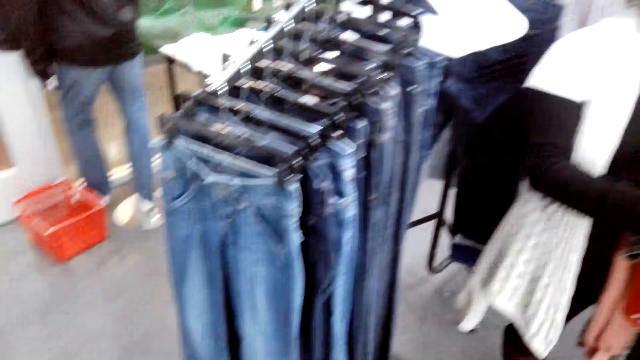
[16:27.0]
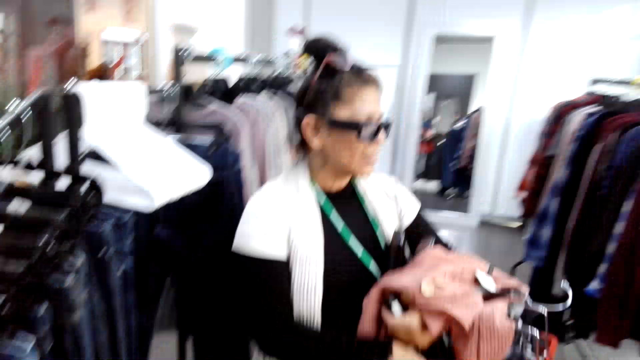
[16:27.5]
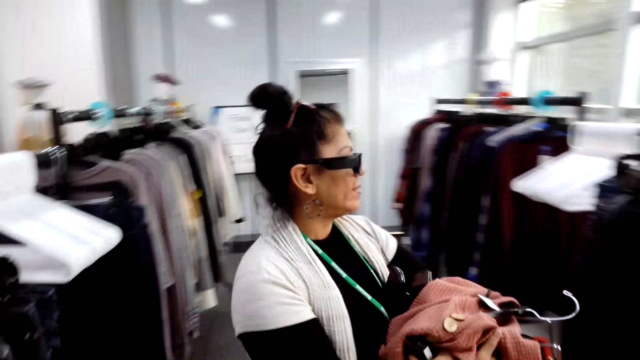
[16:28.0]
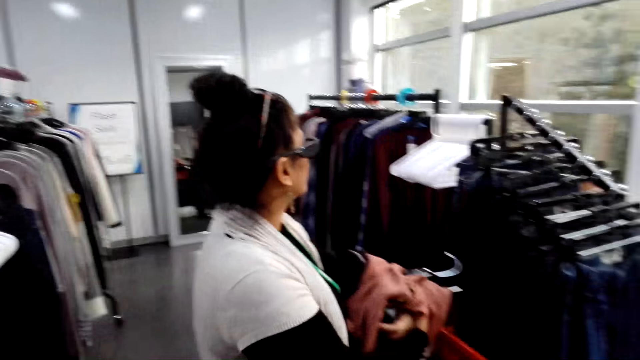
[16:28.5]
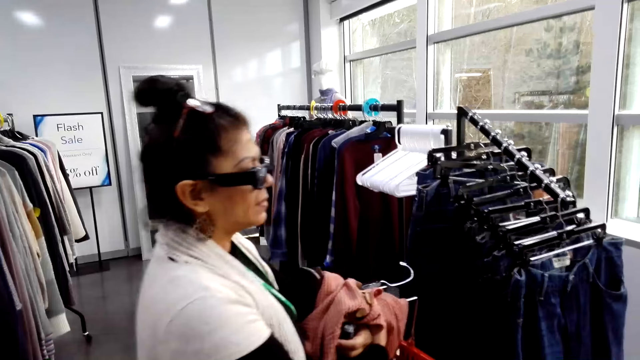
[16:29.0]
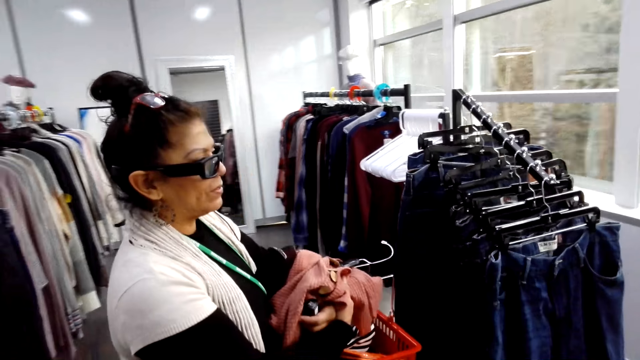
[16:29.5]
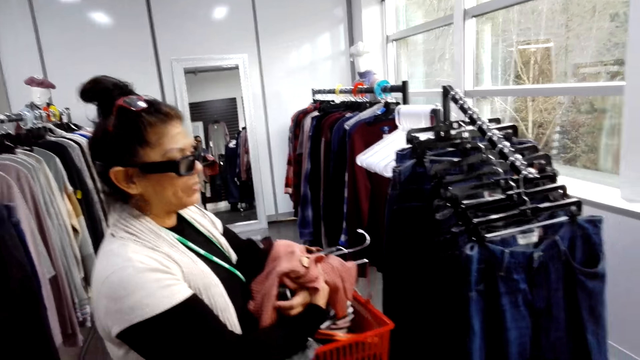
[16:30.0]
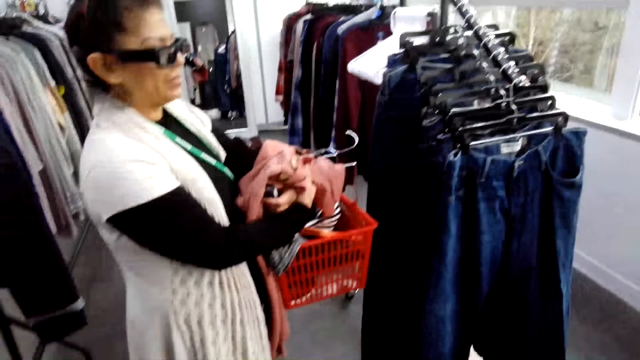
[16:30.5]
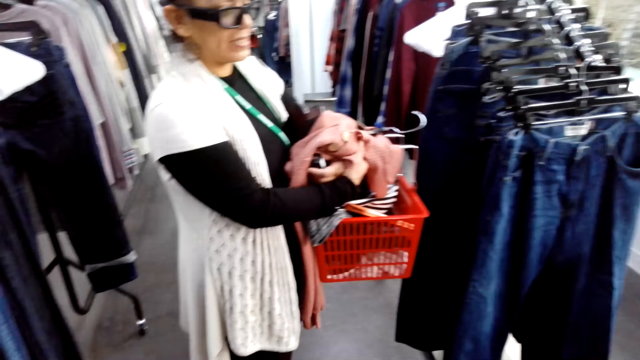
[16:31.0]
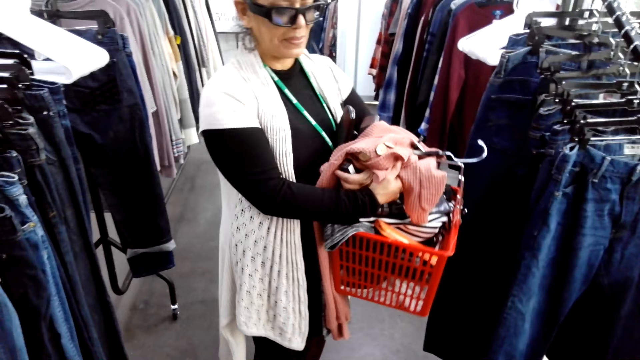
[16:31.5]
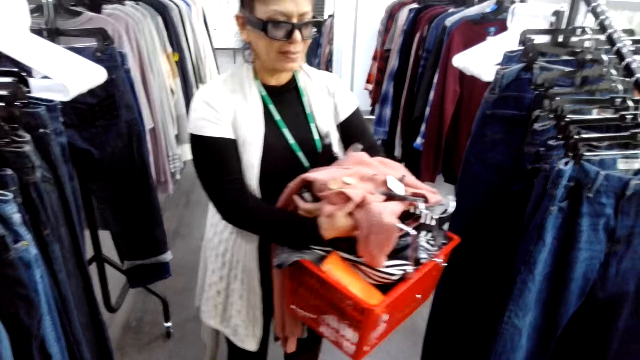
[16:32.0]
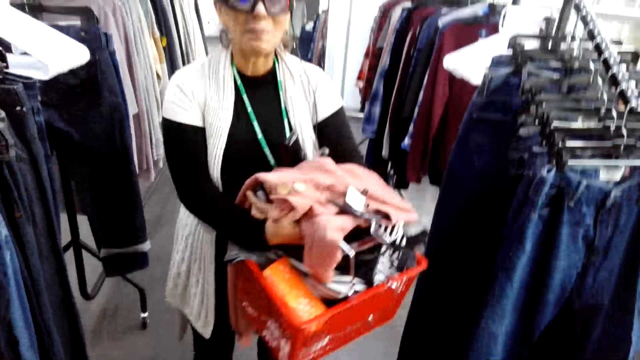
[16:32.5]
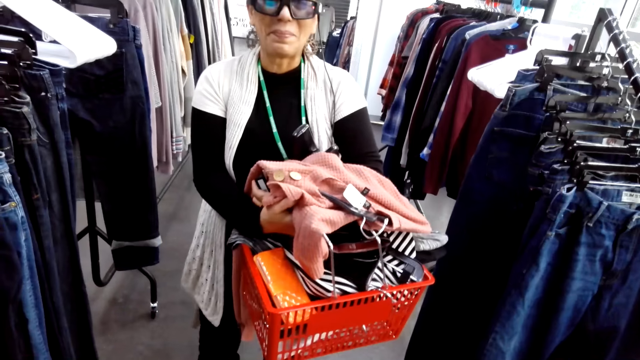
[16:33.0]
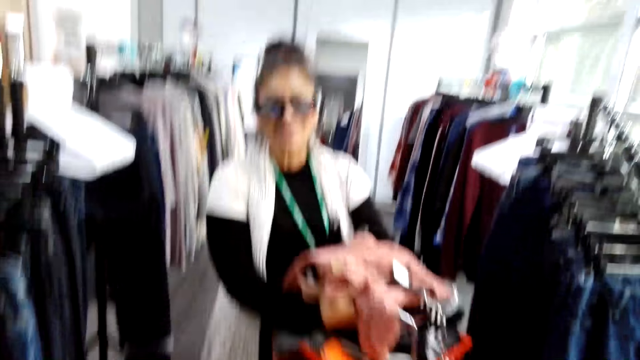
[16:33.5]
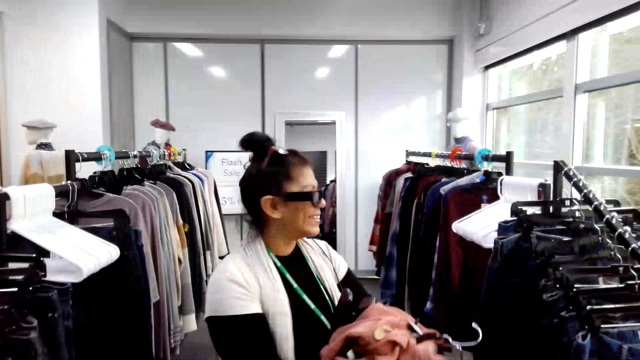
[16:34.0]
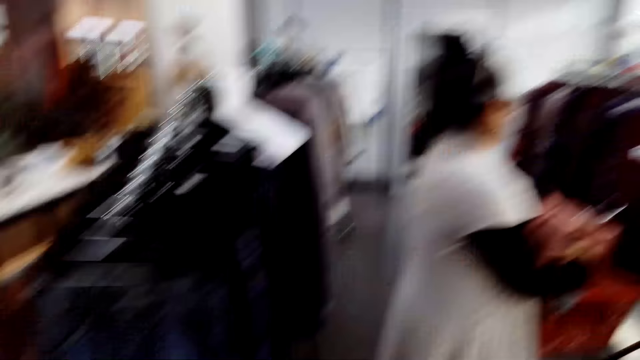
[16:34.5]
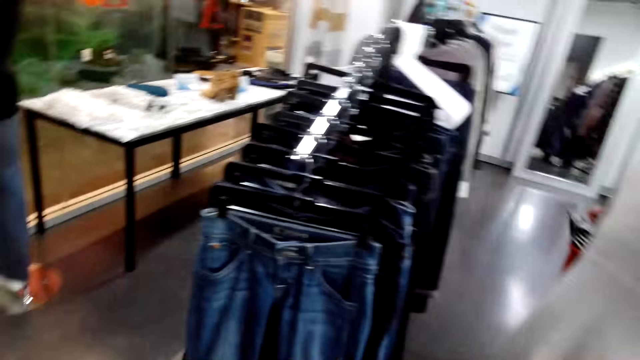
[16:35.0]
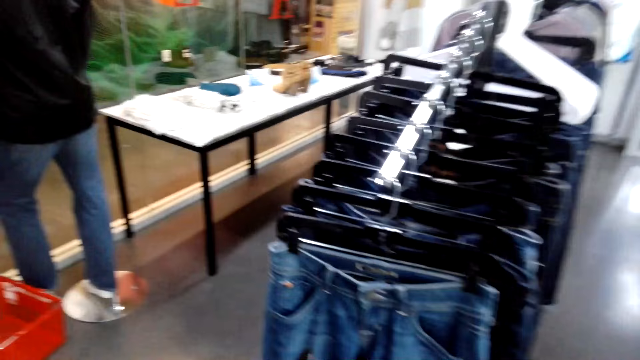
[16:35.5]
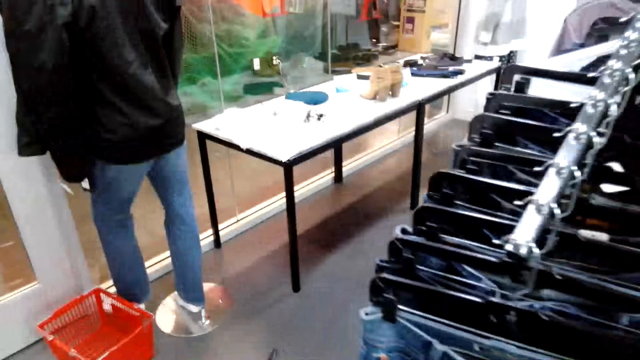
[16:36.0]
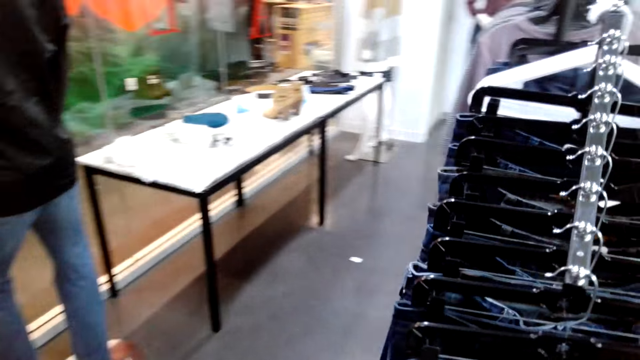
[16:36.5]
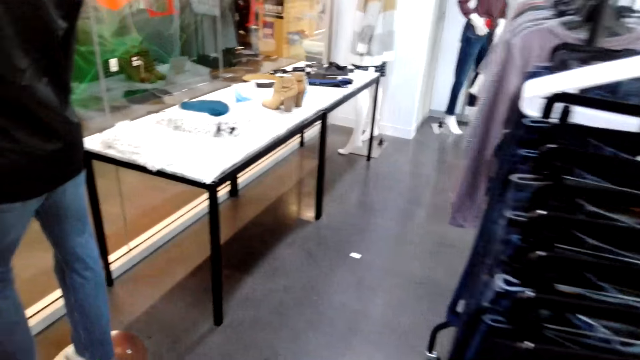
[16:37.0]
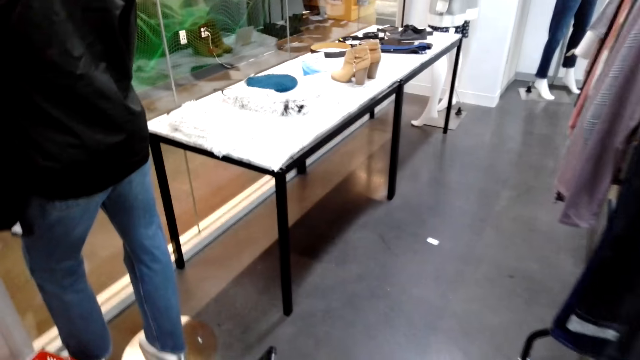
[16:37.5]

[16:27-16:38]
A man turns to the side. The camera wearer turns to the side. The man turns to the side. The camera wearer walks around.

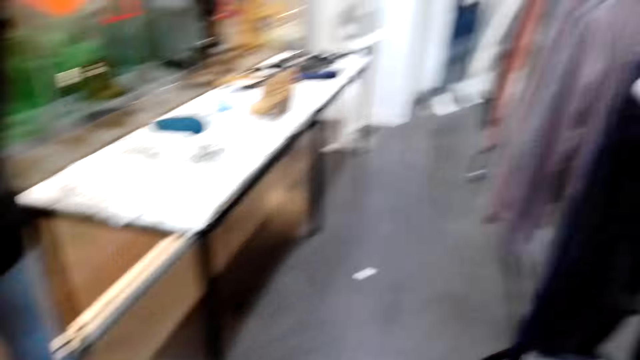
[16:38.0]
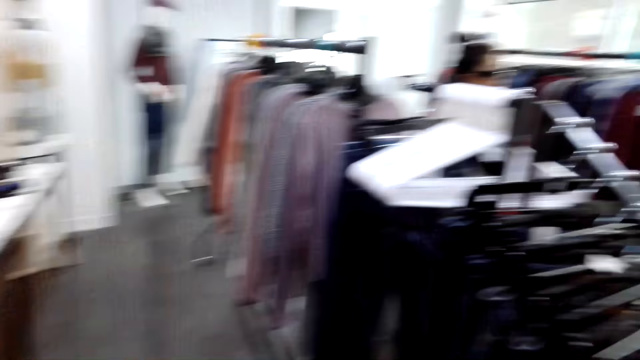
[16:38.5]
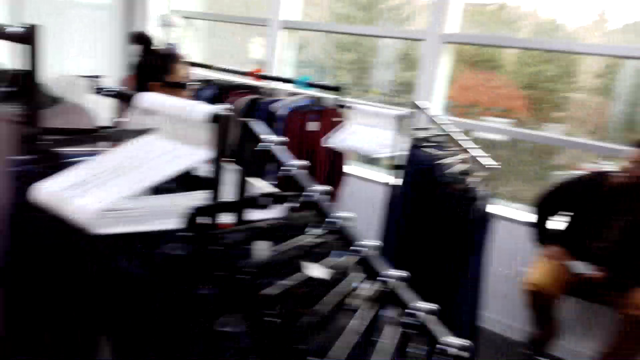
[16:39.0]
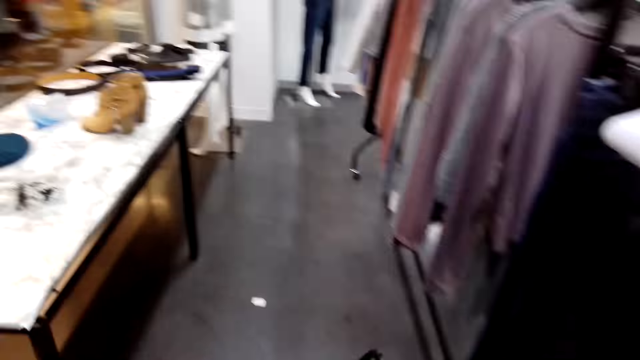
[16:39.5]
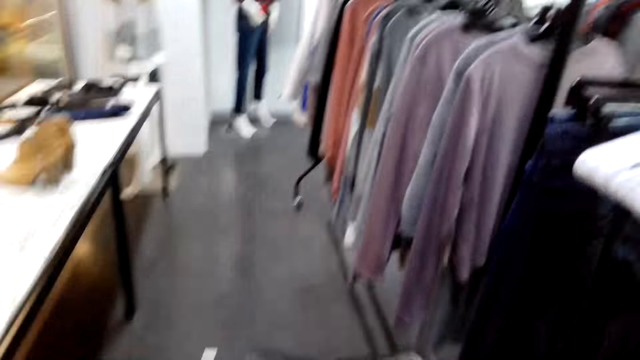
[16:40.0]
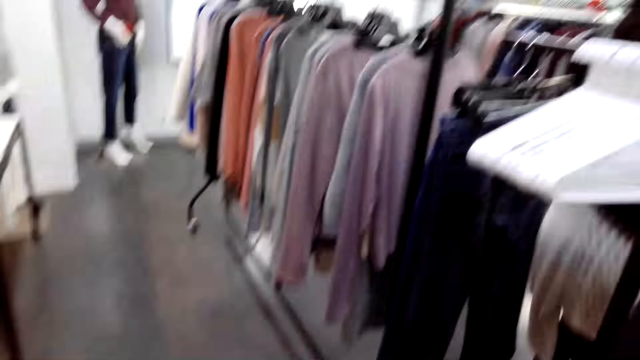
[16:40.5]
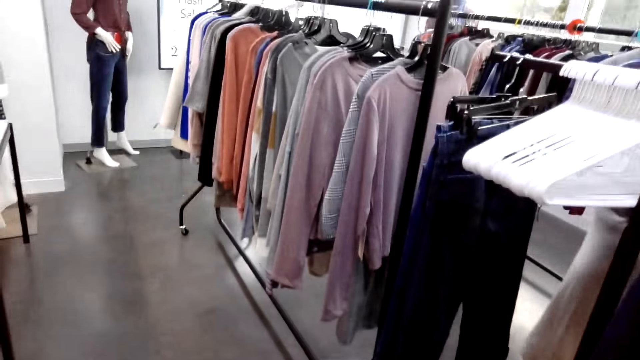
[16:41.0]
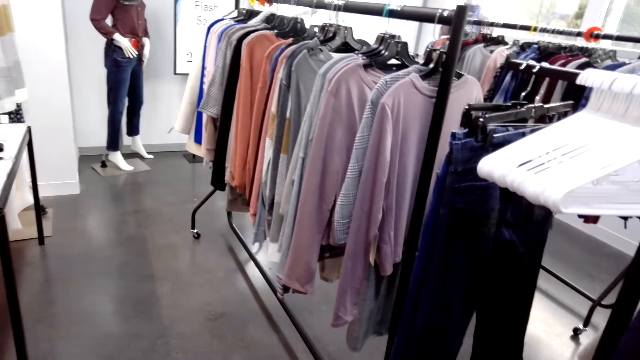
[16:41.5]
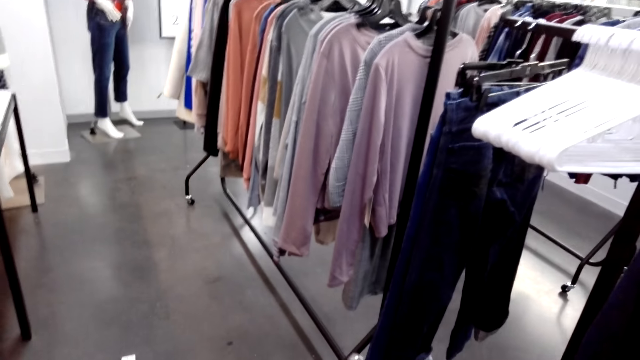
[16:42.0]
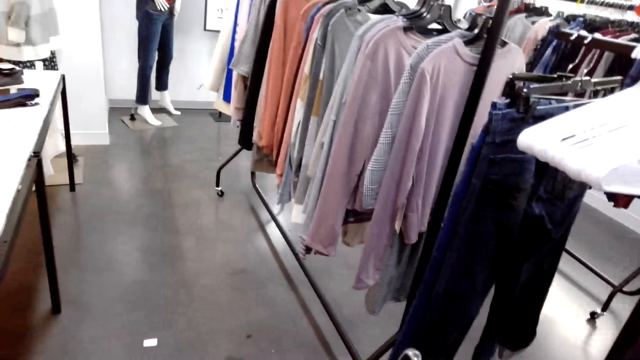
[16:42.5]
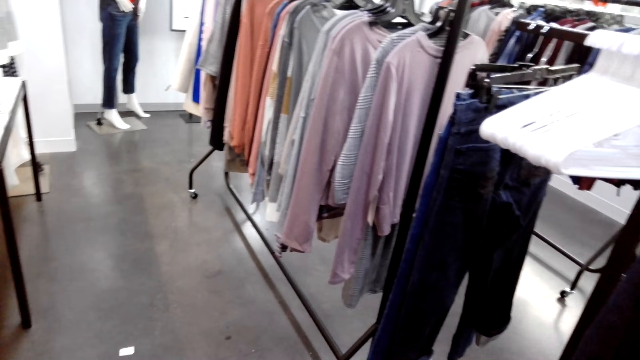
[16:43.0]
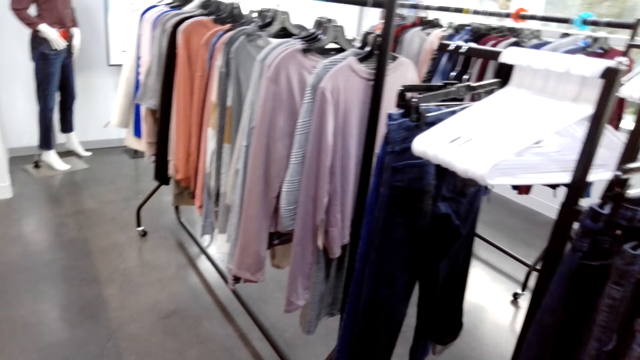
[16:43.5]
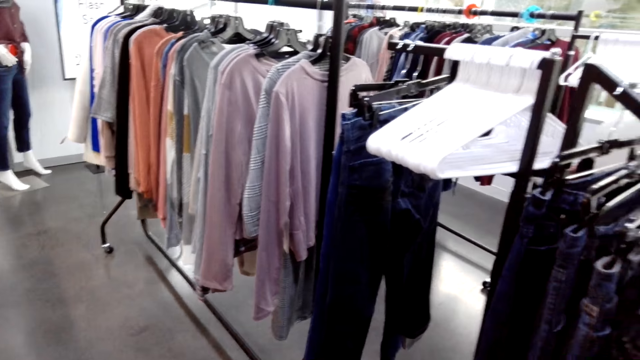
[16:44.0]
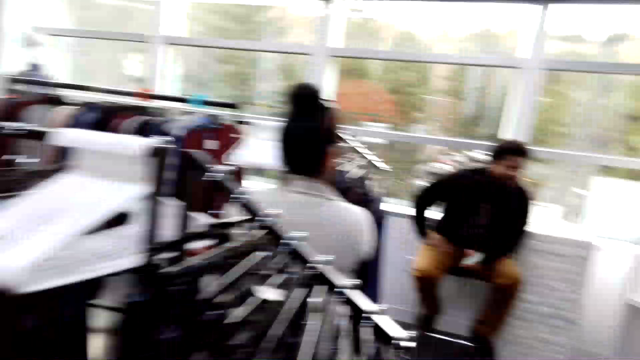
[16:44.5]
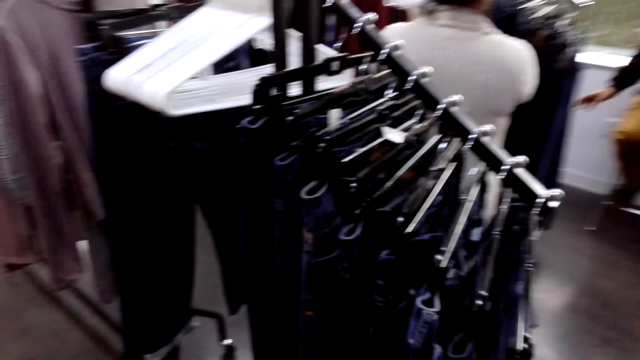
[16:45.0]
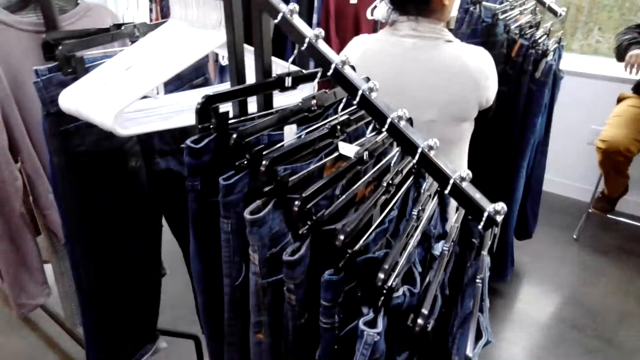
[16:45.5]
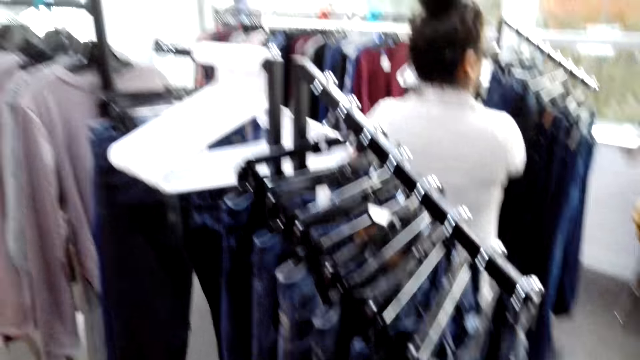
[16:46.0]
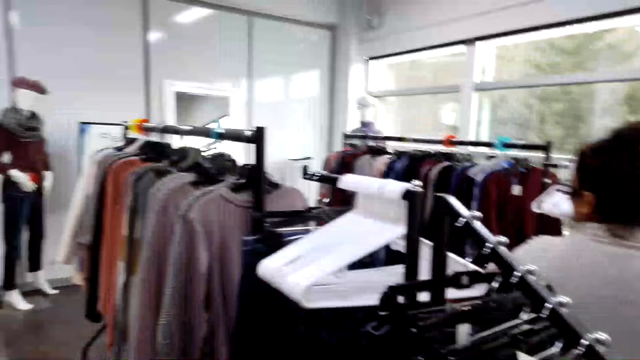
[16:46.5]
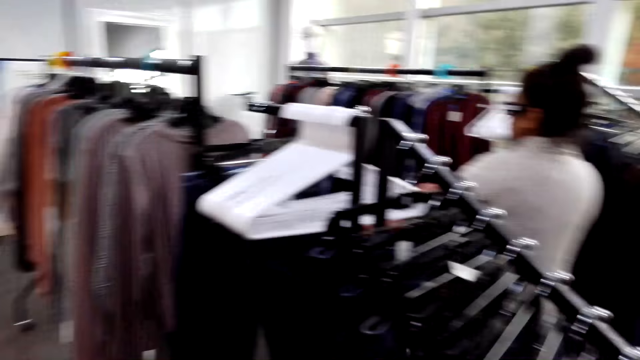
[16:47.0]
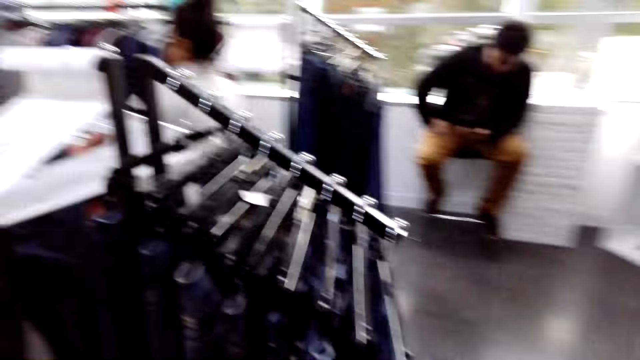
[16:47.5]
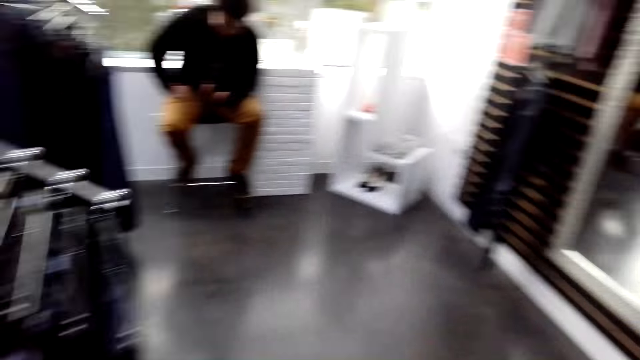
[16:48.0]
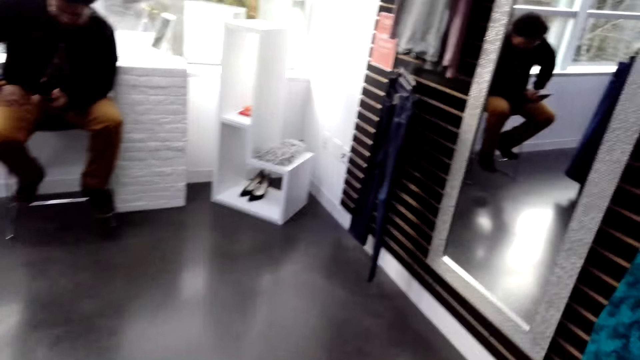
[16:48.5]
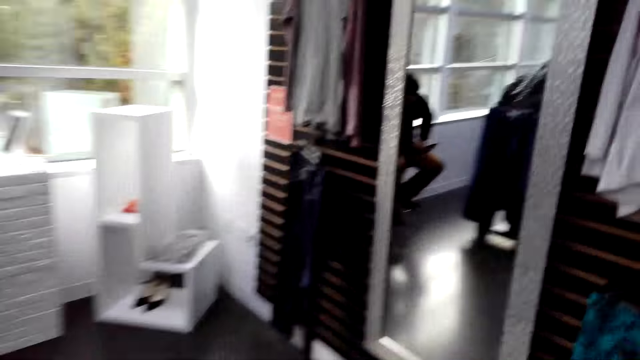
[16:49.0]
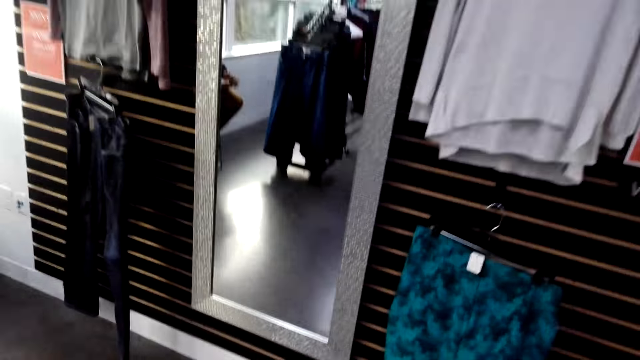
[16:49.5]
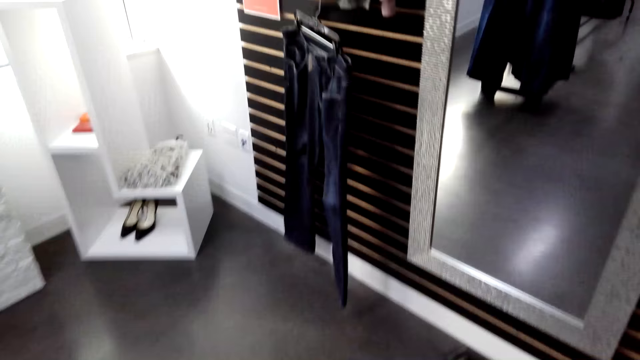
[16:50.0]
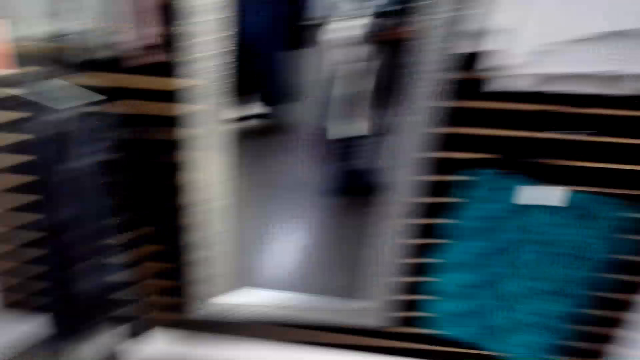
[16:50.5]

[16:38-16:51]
The camera wearer turns to the side. They walk around. They turn to the side. They walk around.
